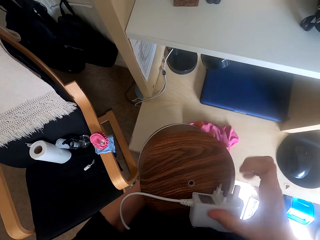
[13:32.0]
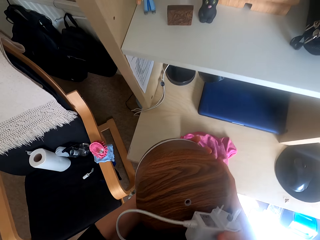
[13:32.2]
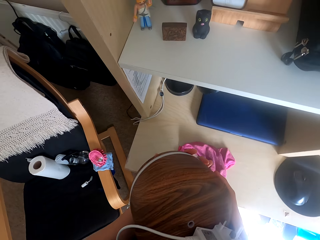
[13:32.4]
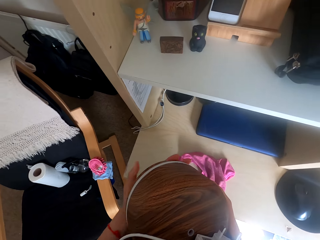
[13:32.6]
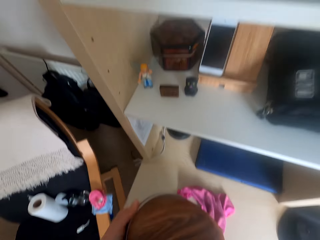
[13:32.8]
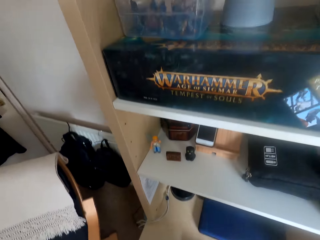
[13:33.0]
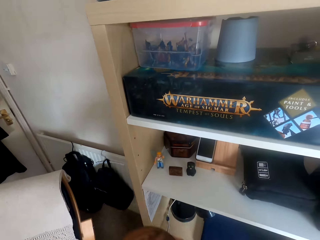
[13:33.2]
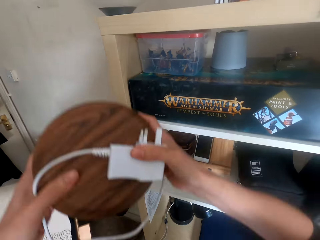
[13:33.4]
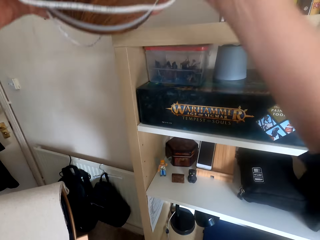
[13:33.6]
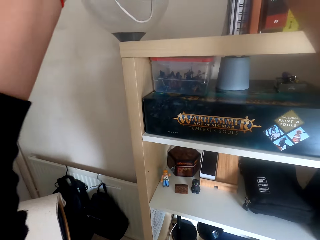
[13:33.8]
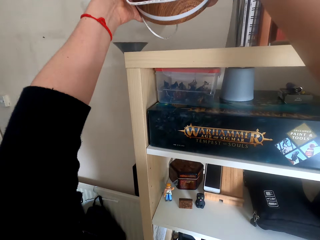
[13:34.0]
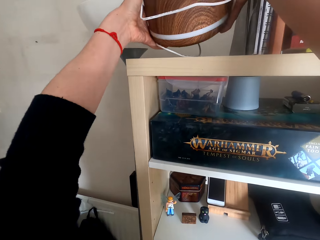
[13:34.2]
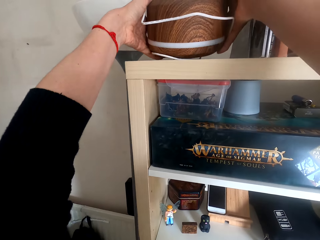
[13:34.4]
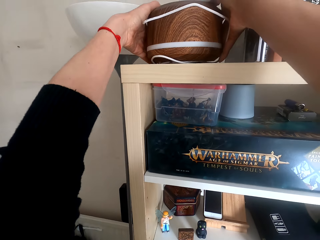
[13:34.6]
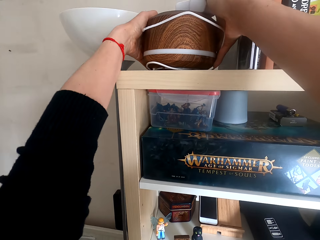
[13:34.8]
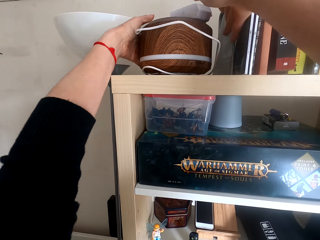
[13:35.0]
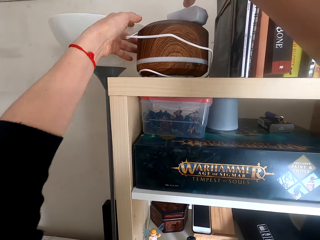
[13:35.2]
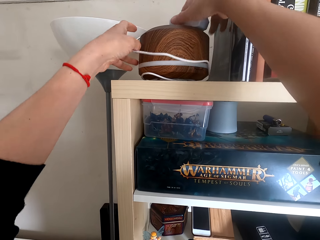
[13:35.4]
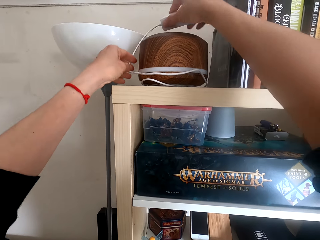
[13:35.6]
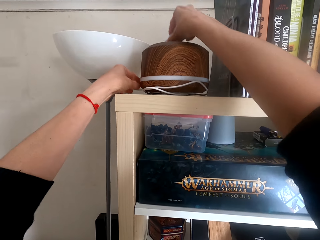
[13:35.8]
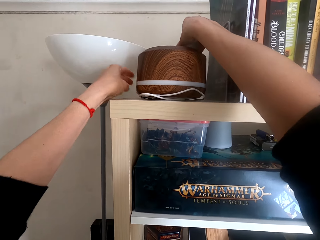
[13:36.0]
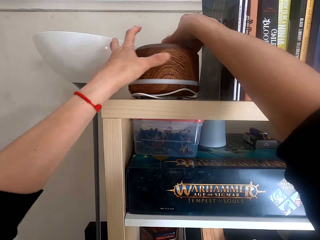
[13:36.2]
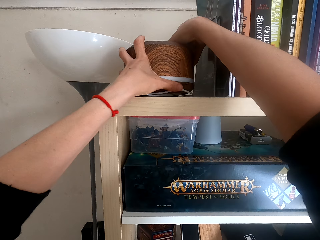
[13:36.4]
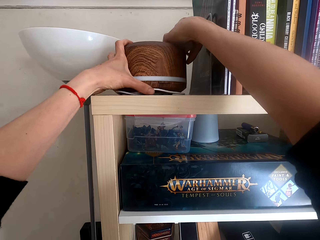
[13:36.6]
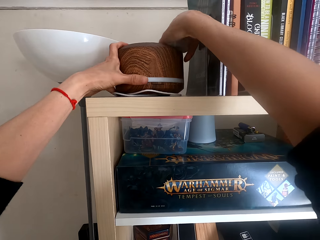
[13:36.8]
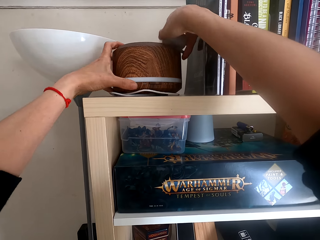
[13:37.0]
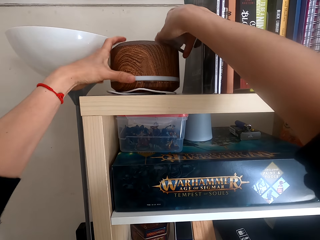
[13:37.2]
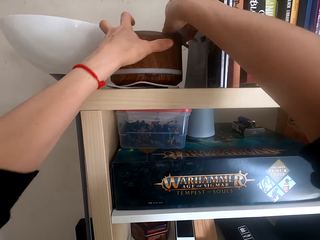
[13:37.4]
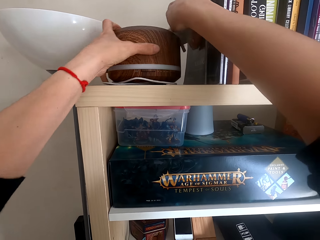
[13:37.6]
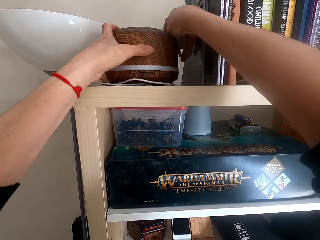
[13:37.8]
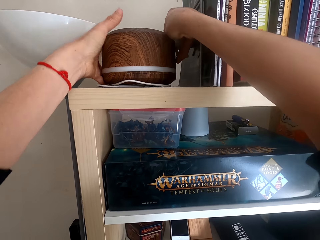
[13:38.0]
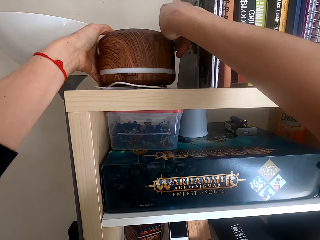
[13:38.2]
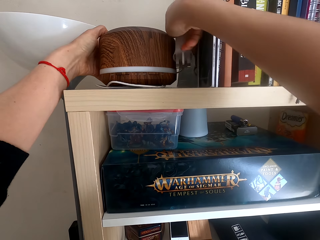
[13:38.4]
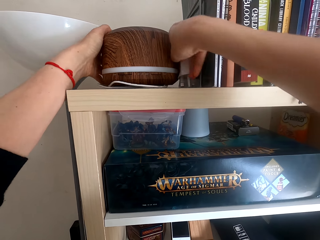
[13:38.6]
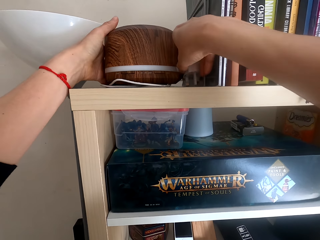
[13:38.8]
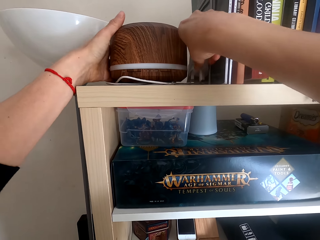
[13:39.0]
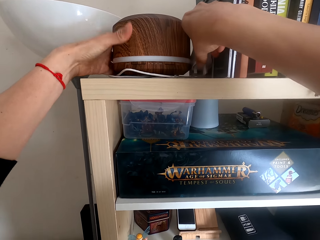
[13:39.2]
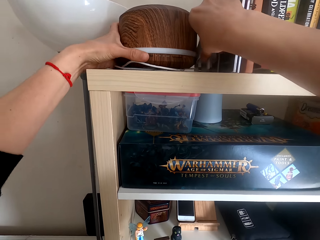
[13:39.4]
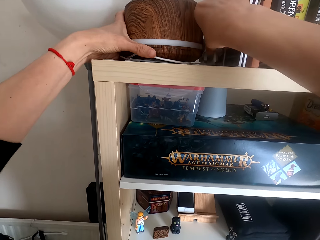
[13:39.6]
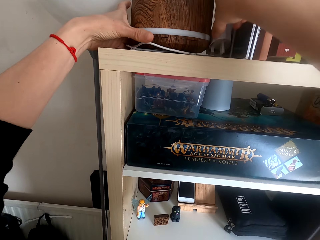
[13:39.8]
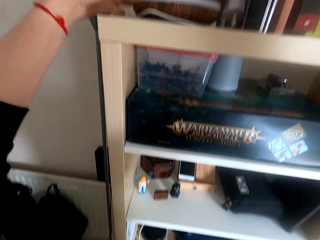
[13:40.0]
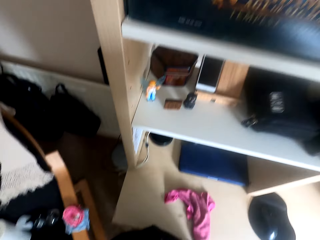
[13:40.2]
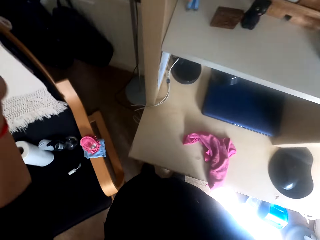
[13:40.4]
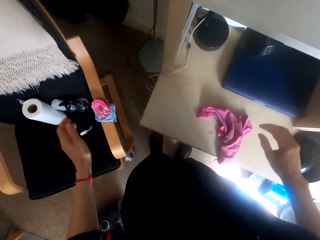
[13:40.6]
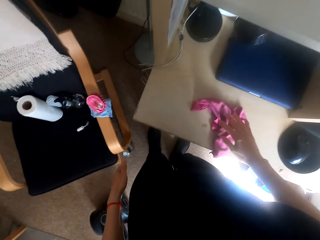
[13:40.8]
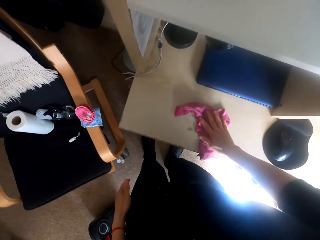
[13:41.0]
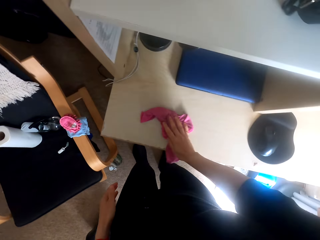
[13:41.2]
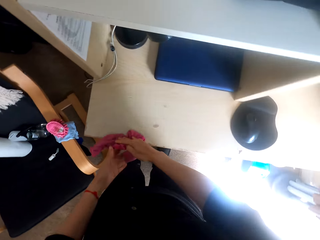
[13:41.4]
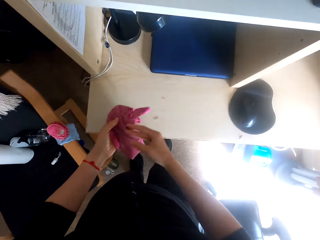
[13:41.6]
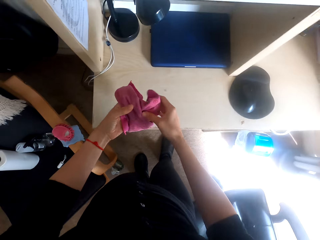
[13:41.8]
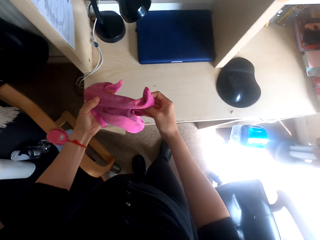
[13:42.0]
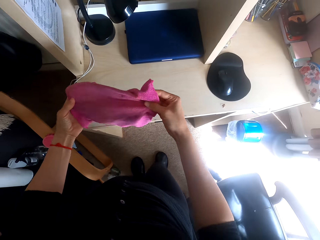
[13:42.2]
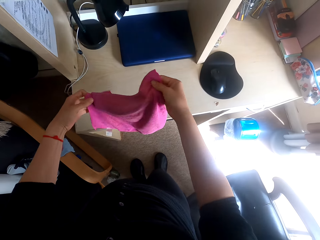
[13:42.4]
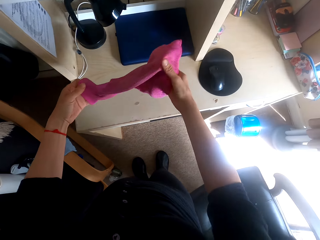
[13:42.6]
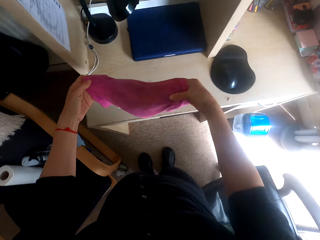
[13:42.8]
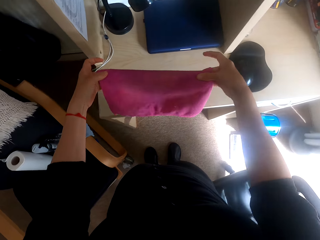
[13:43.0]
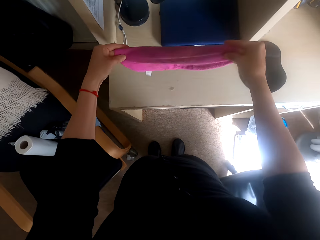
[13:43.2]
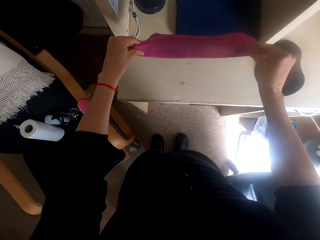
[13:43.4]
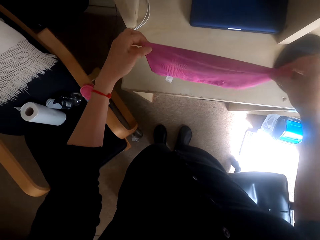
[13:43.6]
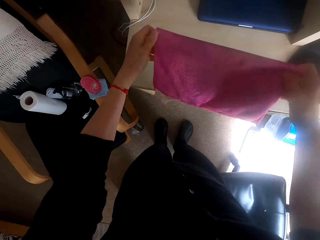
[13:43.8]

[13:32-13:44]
The camera wearer holds something. He puts a charger on top of a shelf. He looks around the table. He picks up a towel. He holds the cleaning cloth. He exchanges the cleaning cloth on his hands. He folds the towel. He unfolds the cleaning cloth.

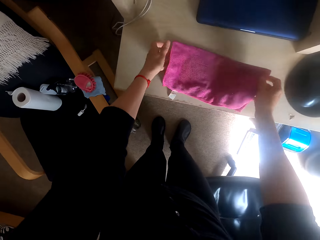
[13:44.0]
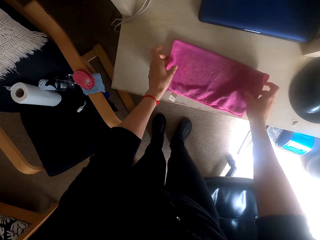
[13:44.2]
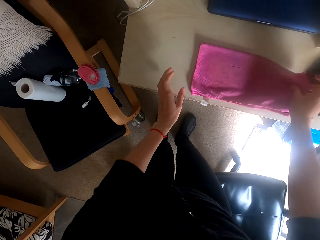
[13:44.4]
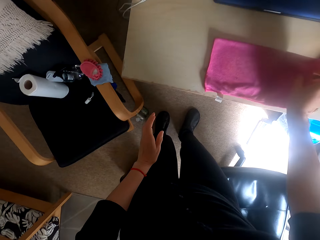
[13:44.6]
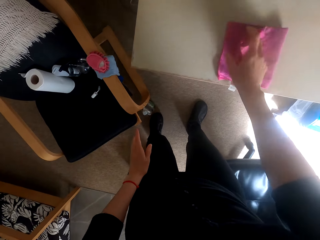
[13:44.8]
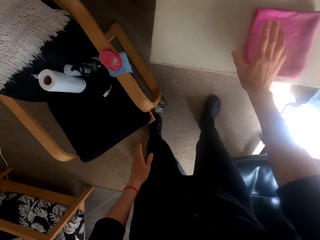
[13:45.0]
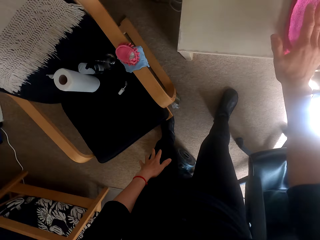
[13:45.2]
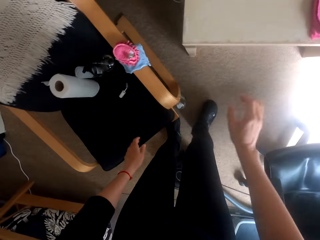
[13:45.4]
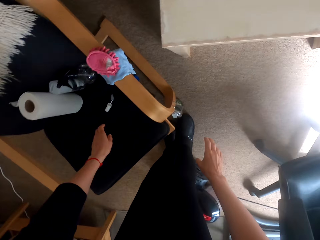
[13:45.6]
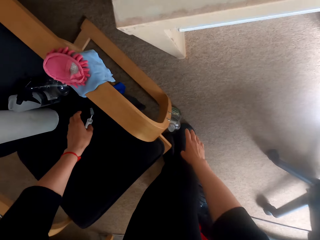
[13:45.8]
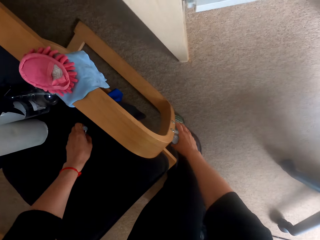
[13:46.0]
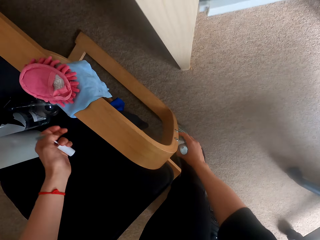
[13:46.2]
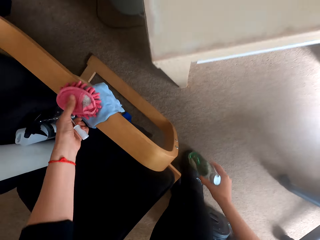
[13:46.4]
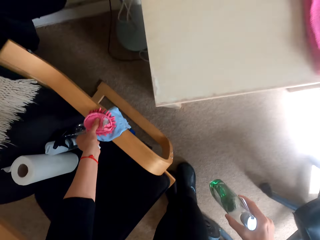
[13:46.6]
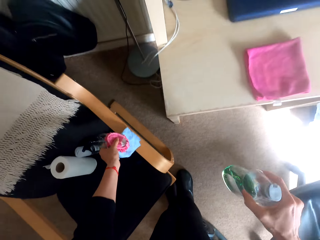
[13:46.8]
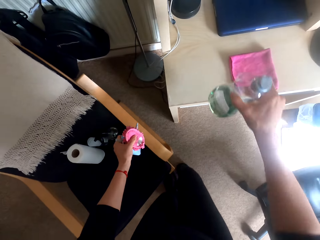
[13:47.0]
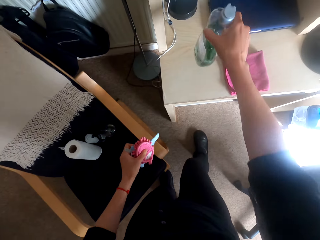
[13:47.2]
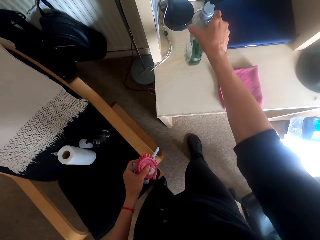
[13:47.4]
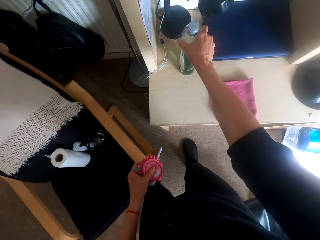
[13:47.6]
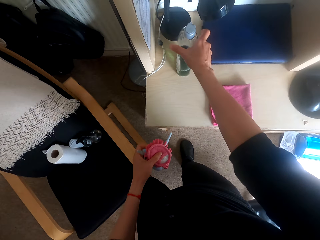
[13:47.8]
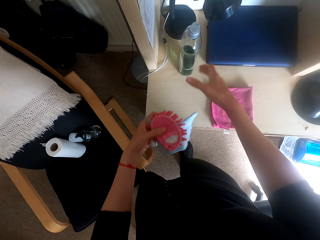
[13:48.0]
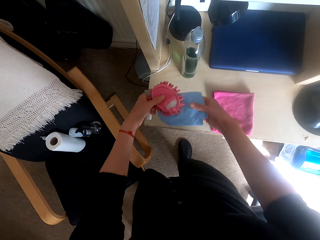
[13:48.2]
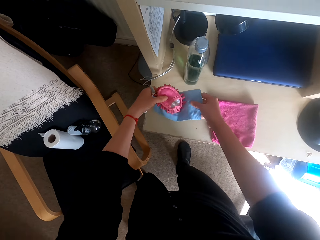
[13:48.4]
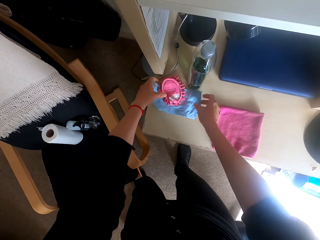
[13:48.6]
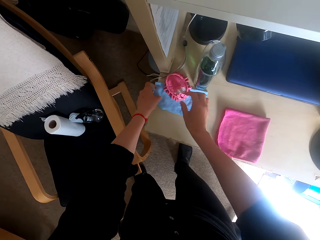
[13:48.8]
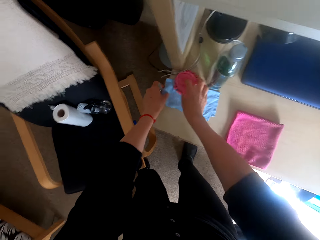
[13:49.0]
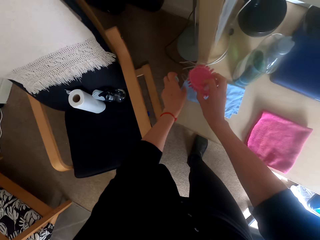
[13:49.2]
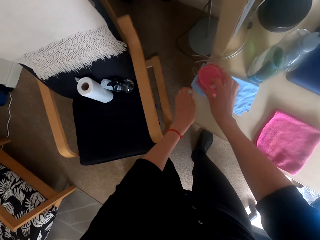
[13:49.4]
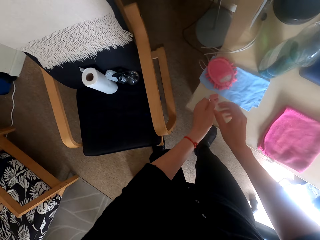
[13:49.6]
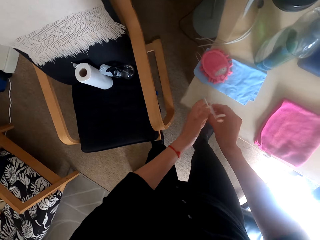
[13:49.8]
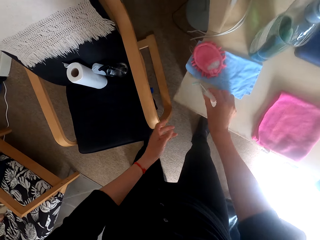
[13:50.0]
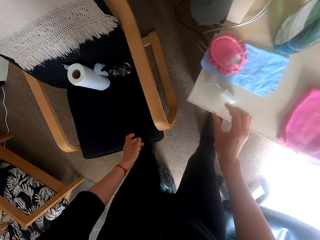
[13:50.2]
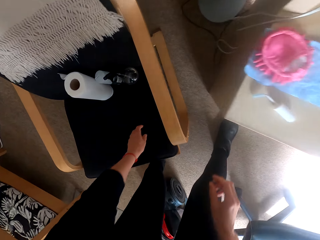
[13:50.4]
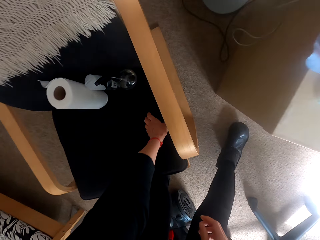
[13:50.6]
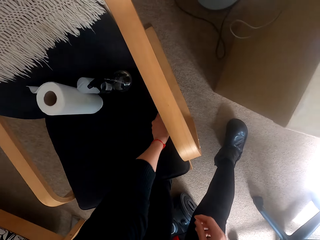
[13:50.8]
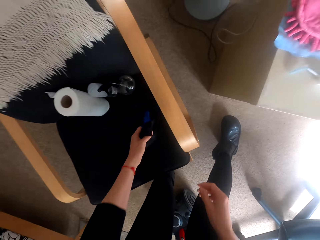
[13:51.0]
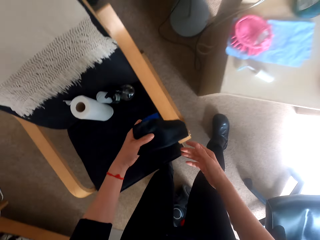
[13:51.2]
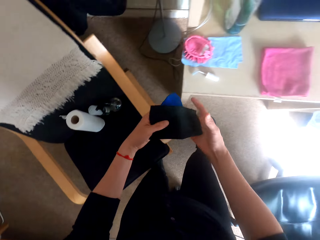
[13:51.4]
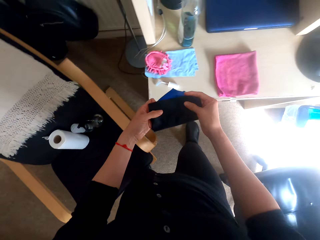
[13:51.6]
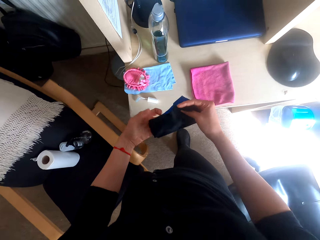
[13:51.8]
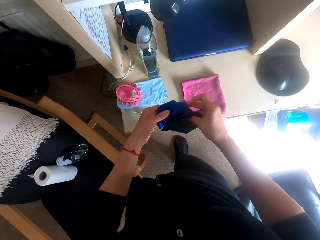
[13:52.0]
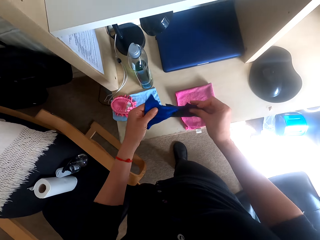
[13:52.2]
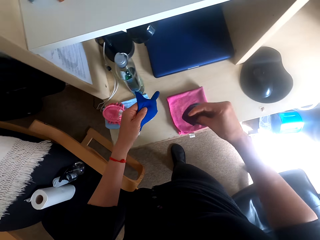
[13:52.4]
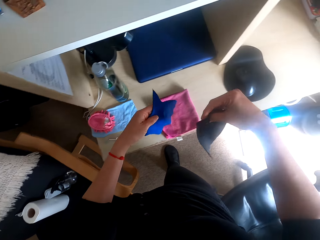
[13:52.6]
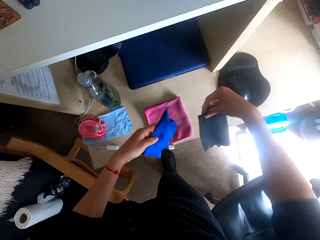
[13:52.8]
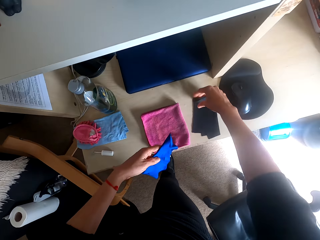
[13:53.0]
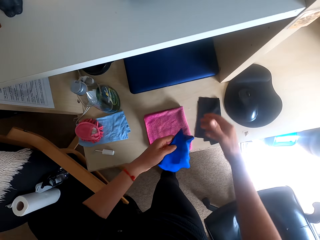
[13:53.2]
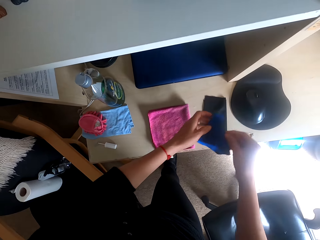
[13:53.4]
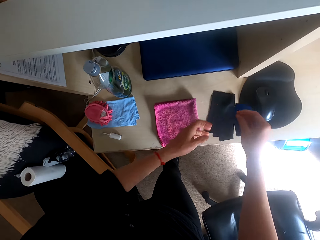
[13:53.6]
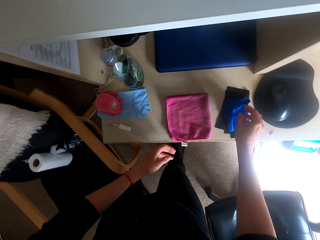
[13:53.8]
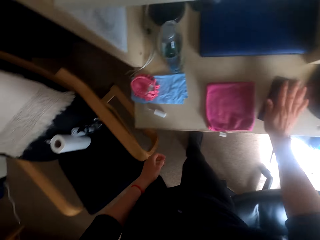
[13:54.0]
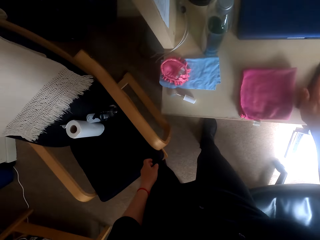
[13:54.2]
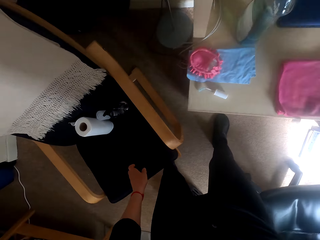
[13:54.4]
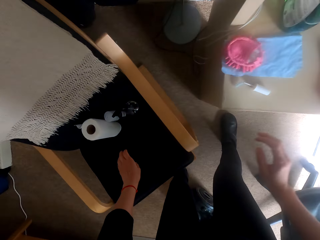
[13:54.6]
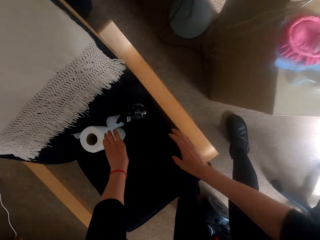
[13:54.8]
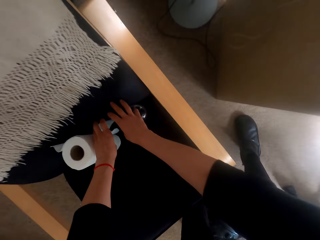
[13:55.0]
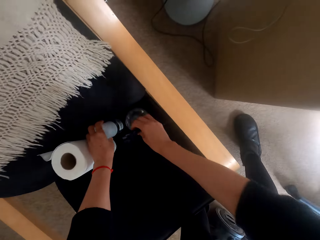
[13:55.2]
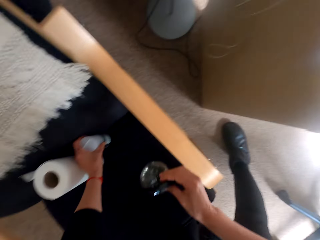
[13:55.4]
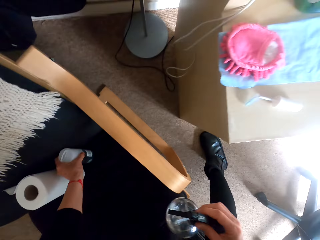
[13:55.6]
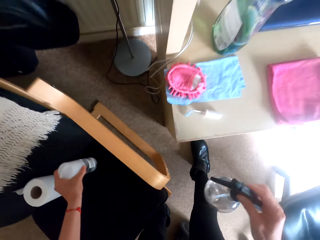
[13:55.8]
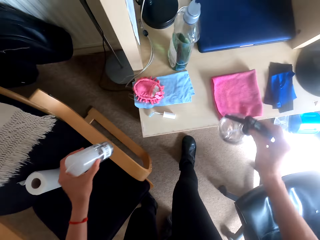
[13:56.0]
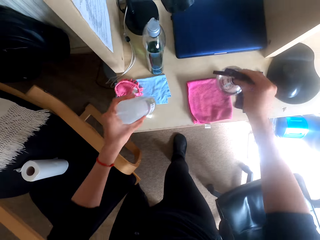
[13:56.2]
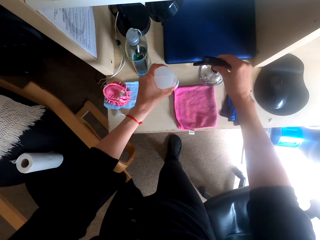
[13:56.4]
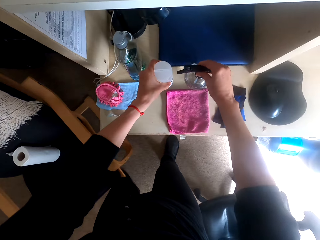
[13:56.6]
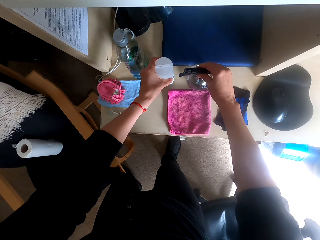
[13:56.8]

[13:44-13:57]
The camera wearer drops the cleaning cloth on the table. They fold the cleaning cloth. They bend down, pick something on the chair, pick up soap from the floor, and pick up cleaning cloths on the chair arm. They stand up. They place the liquid soap on the table. They place the cleaning cloths on the table. They move something. They place something on the table. They pick up pieces of cloth. They pick up one cloth with the right hand. They place the cloth on the table. They pass the cloth to the right hand. They place the cloth on the table. They press the cloths. They knock the cloths. They pick up a hand sprayer and a bottle. They pick up something on the chair. They place the hand sprayer and the bottle on the table.
